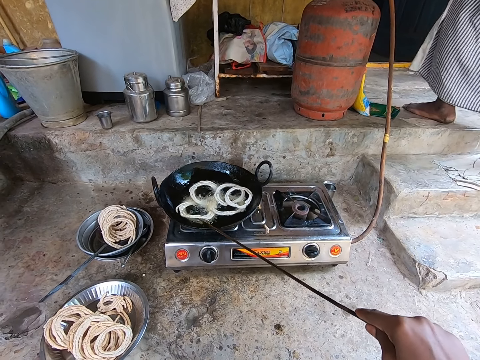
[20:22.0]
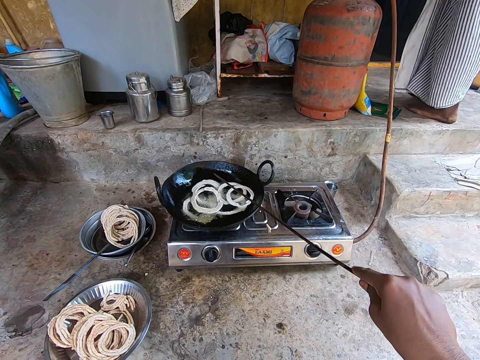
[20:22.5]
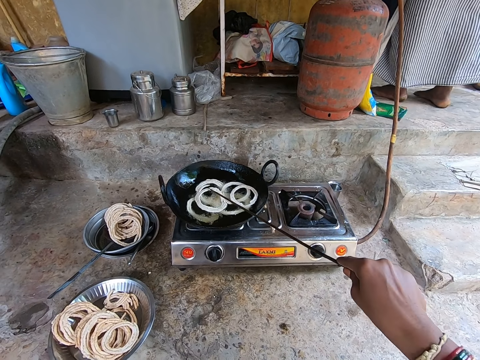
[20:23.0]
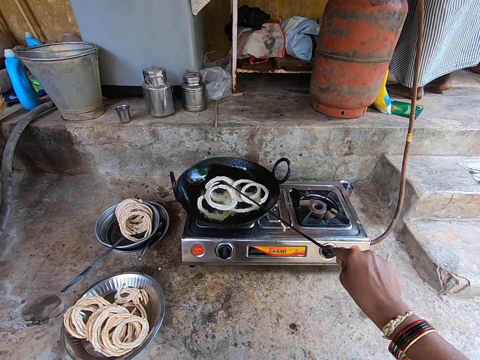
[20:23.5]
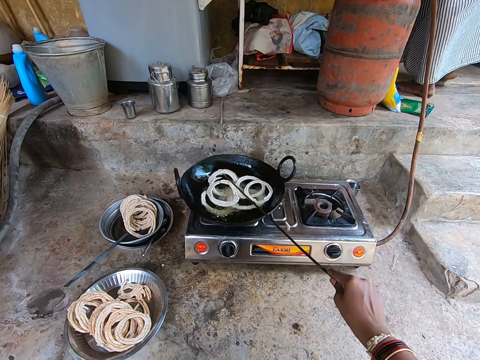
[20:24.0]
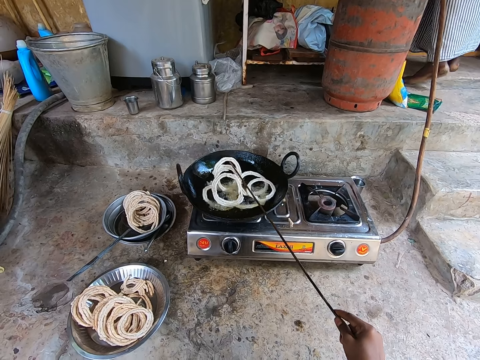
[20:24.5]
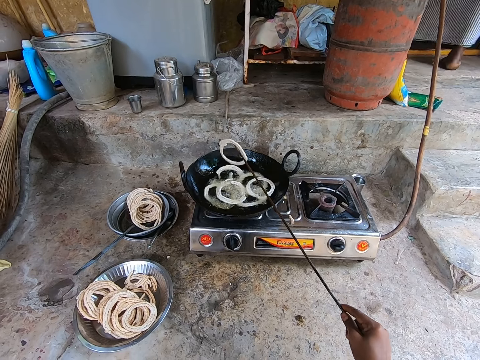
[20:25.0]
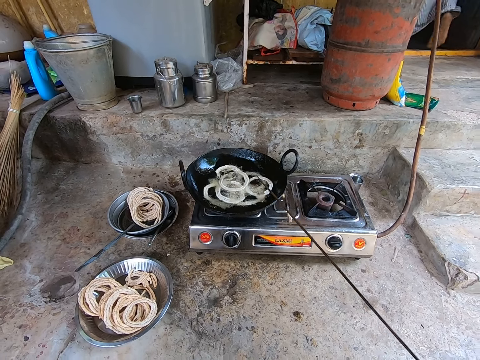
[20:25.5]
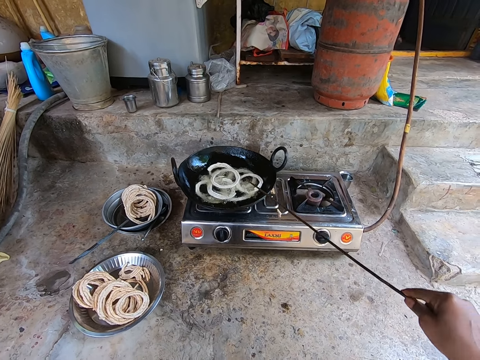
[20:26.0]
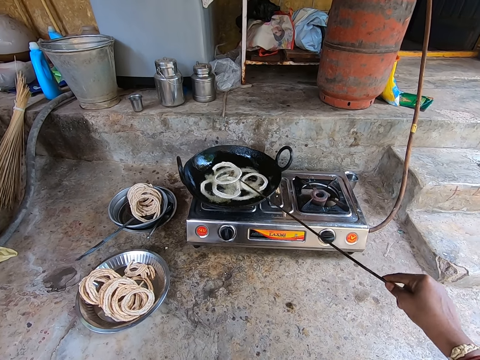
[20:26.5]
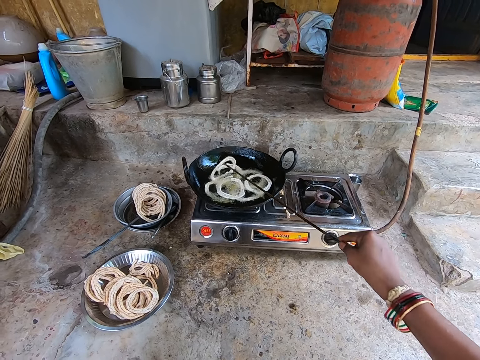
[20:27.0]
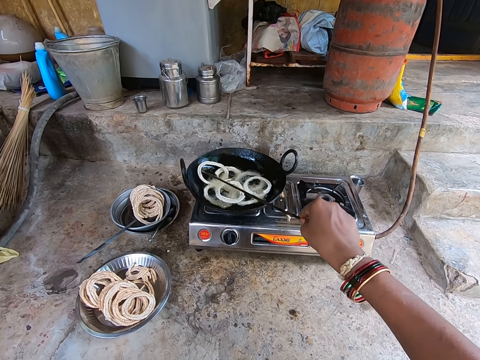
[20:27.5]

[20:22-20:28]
The camera wearer turns the murukku with a stainless achu.

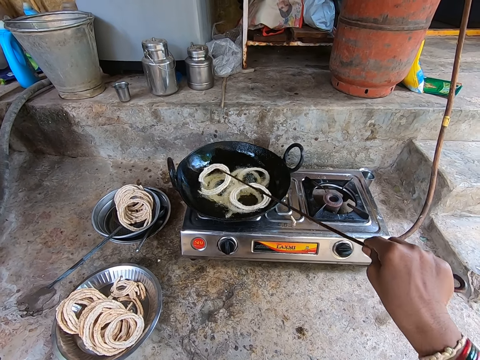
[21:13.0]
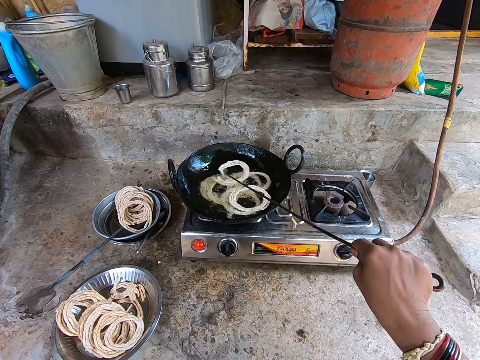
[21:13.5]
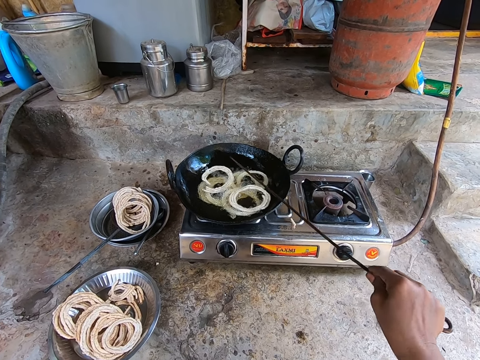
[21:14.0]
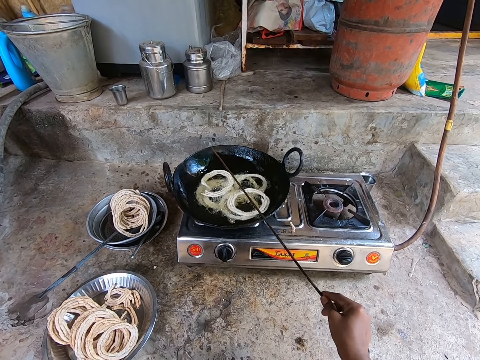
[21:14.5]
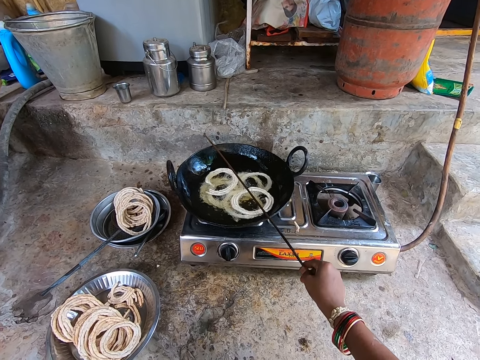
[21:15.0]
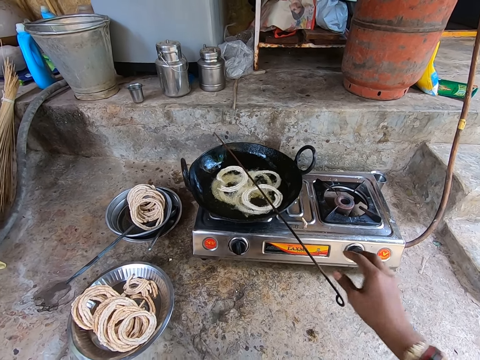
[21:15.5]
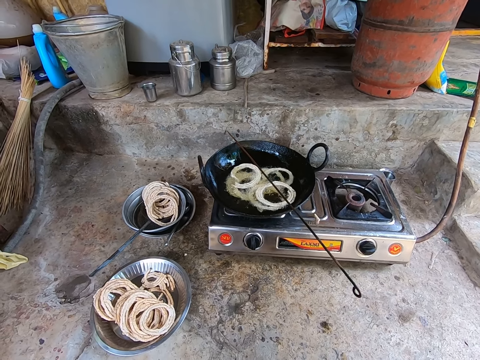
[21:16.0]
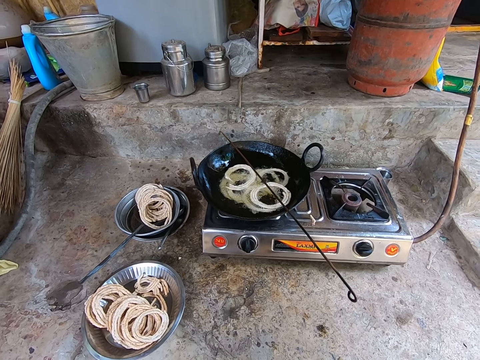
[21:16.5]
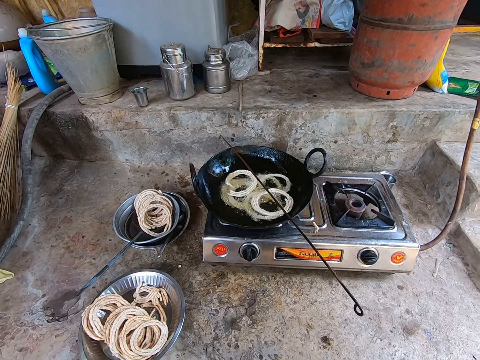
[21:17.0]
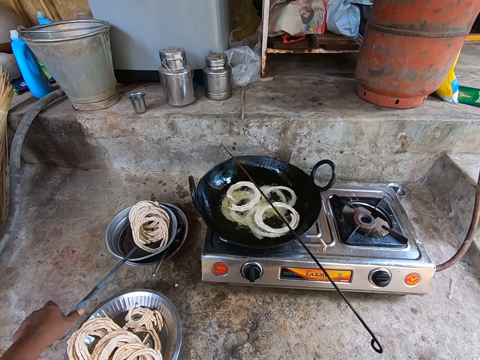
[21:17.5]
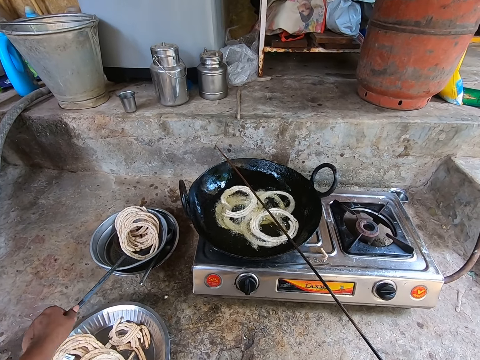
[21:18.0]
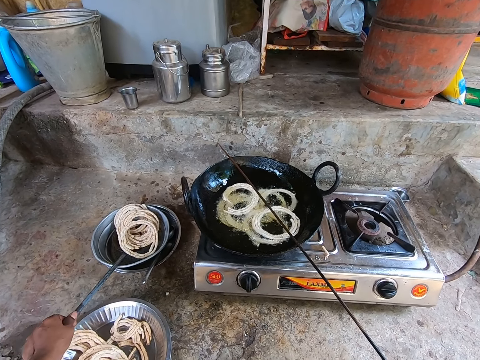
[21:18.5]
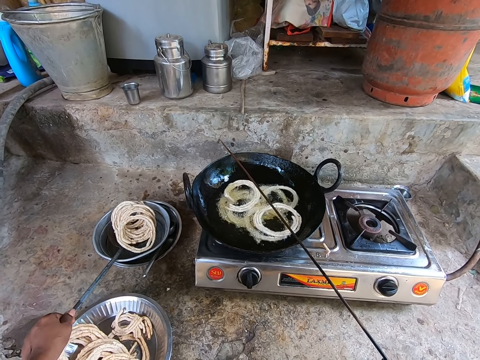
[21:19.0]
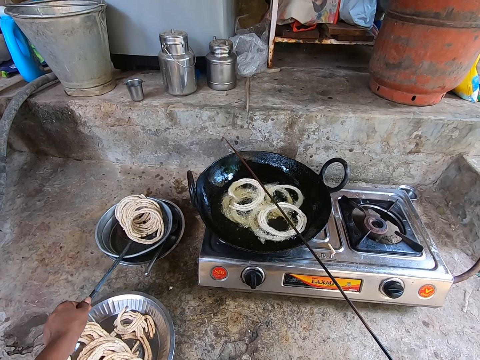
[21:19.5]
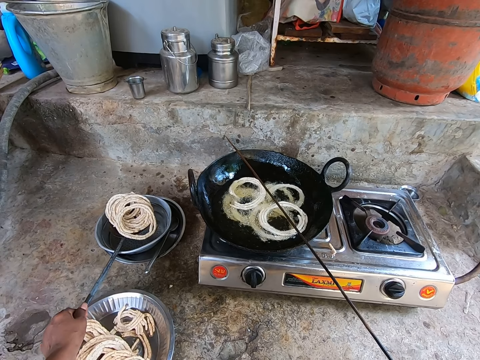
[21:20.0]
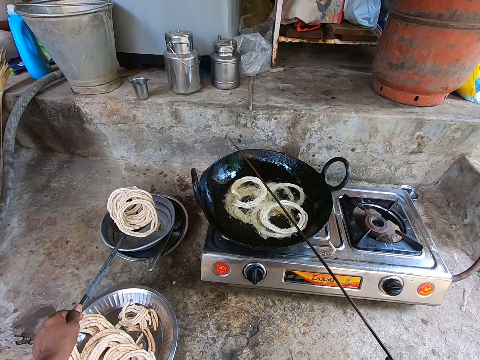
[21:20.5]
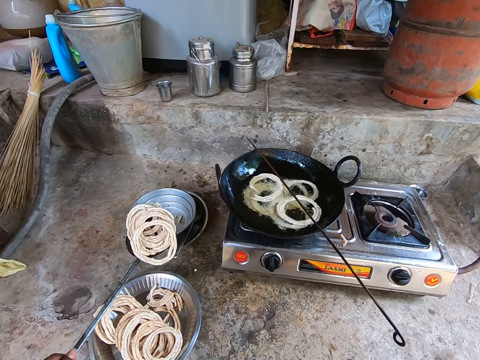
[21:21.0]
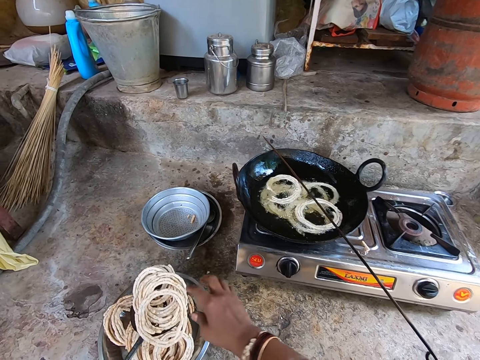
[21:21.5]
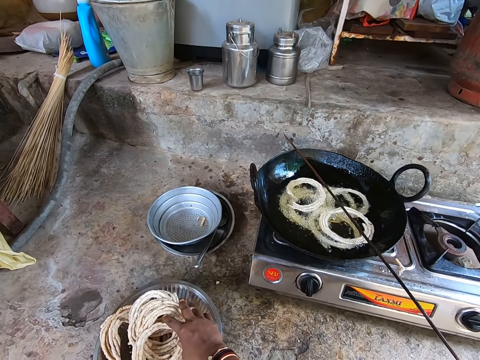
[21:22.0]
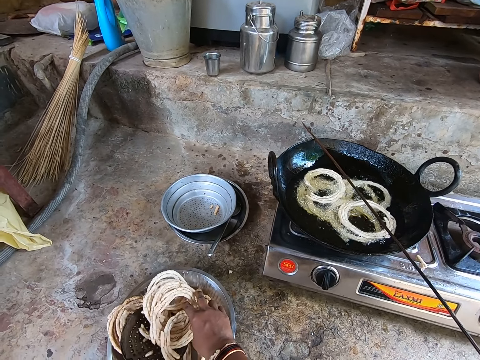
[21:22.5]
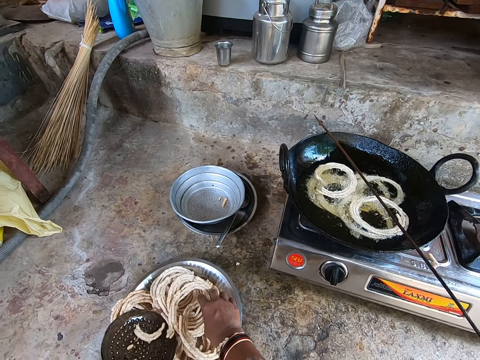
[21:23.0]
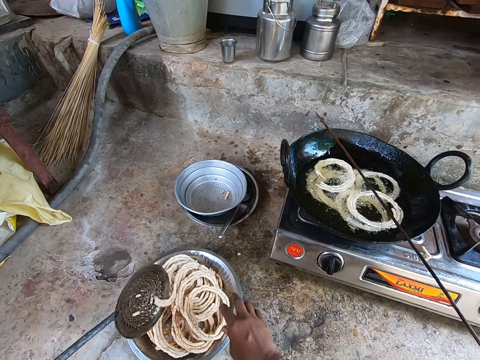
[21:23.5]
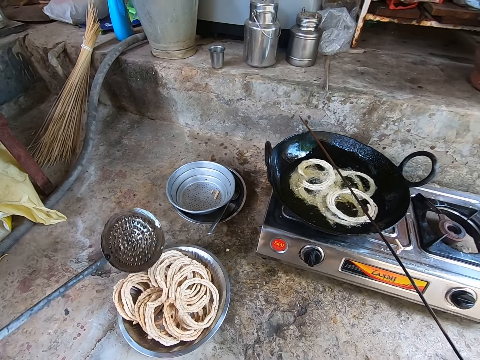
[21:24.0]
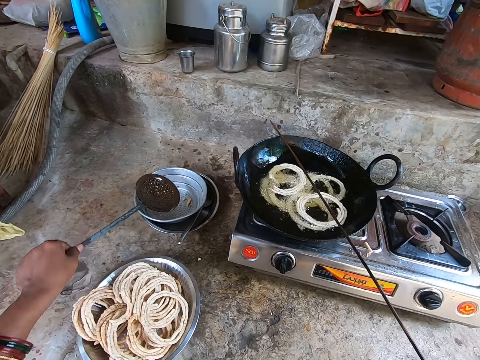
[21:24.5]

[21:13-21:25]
The camera wearer puts the stainless achu on top of a deep frying pan. They look around. They lift the murukku with a stainless skimmer. They put the murukku in a bowl.

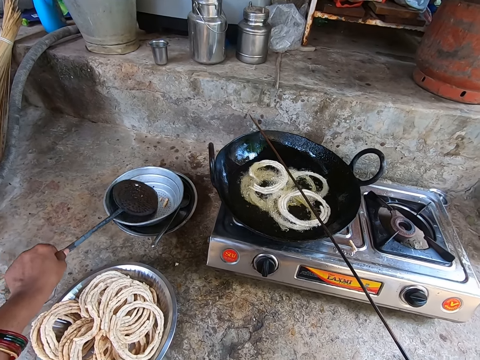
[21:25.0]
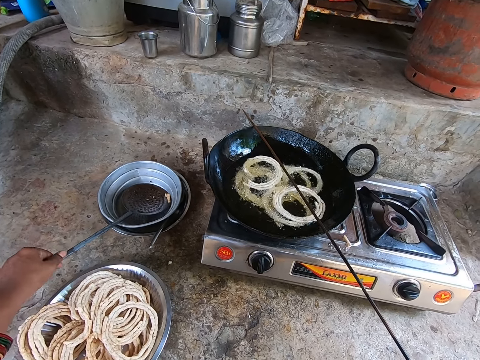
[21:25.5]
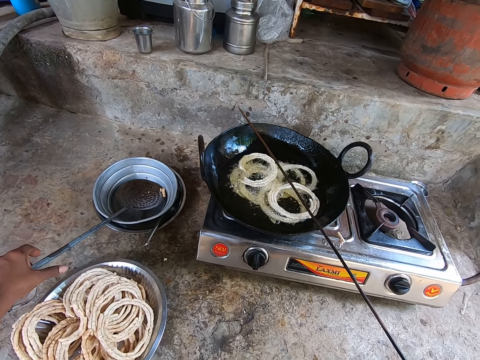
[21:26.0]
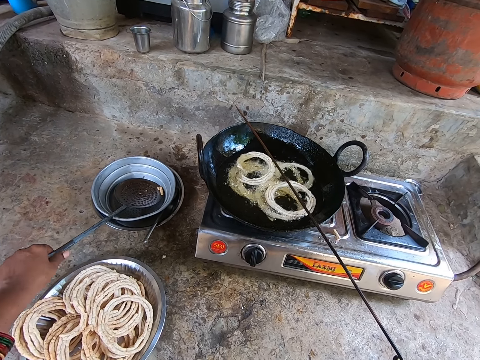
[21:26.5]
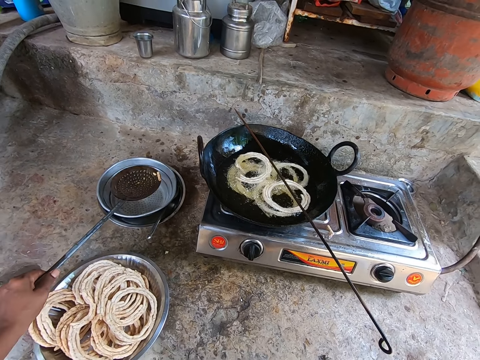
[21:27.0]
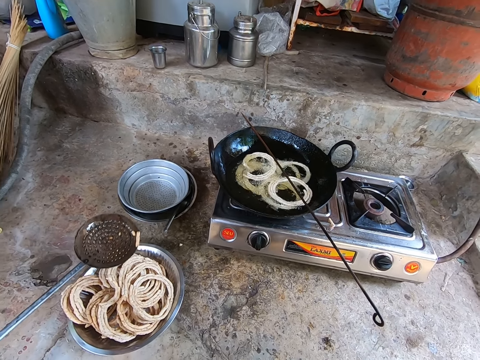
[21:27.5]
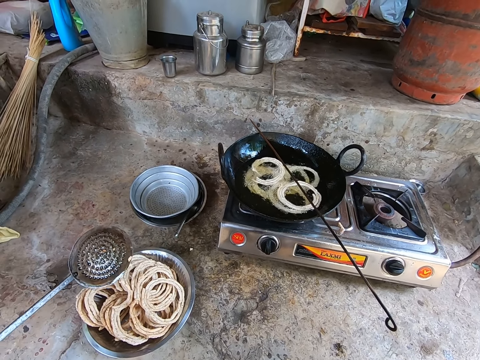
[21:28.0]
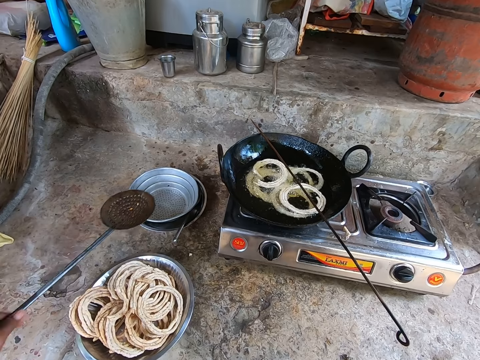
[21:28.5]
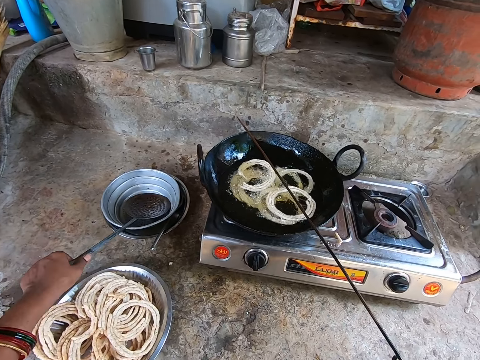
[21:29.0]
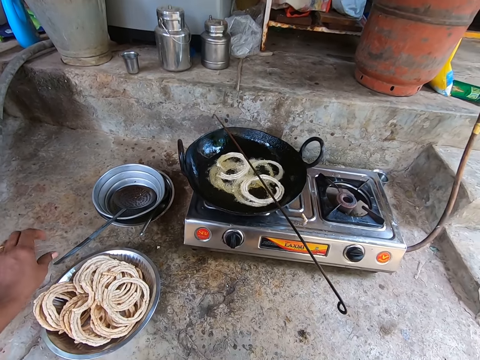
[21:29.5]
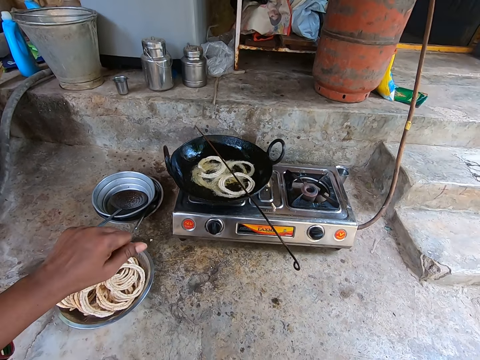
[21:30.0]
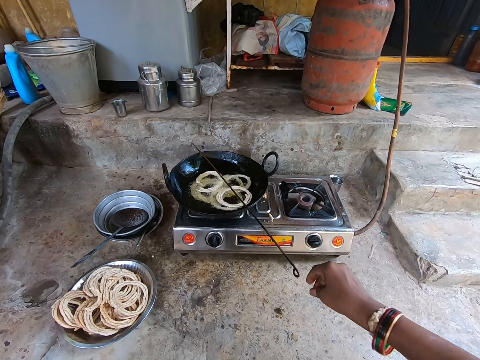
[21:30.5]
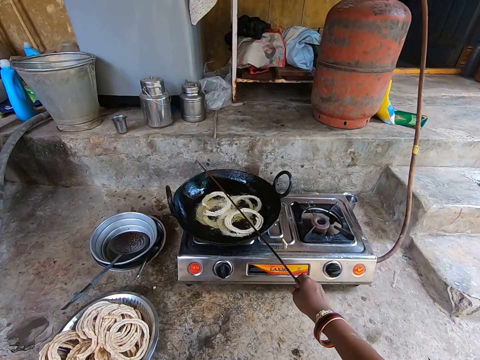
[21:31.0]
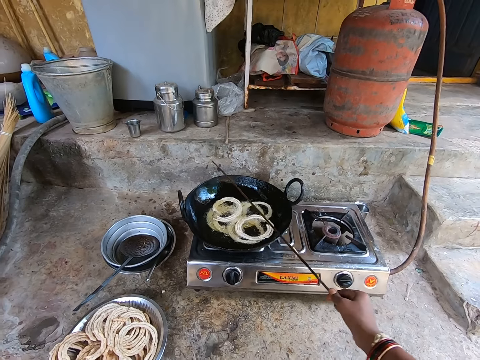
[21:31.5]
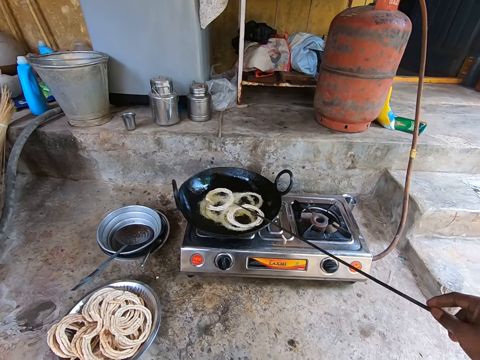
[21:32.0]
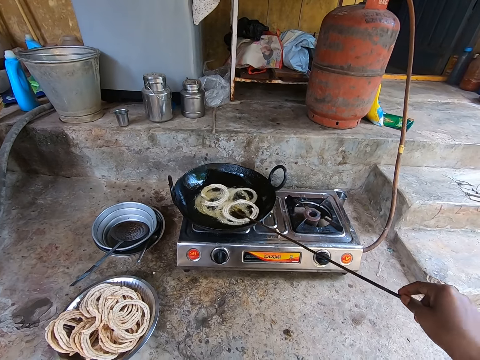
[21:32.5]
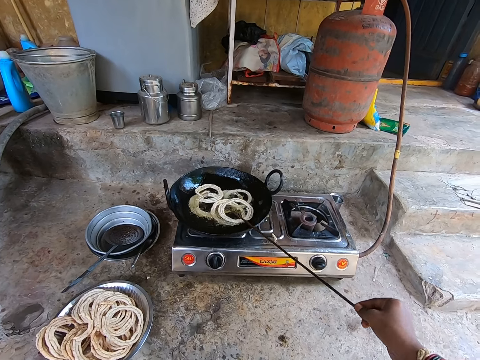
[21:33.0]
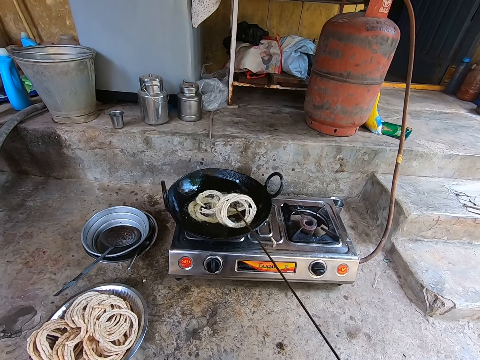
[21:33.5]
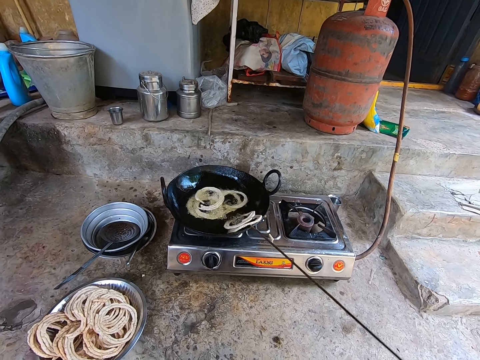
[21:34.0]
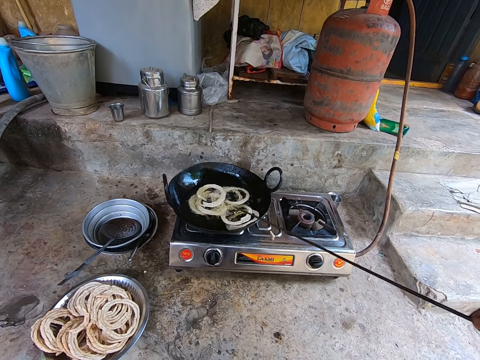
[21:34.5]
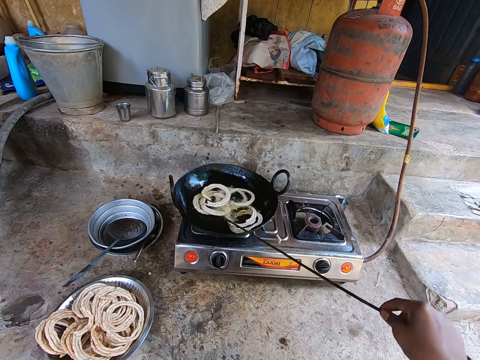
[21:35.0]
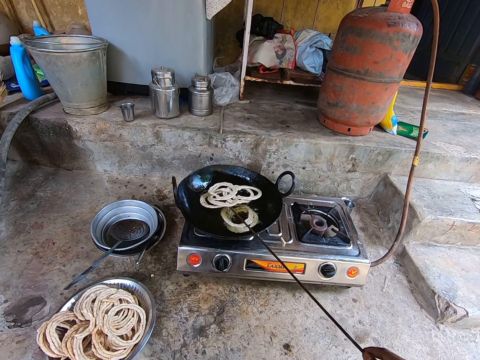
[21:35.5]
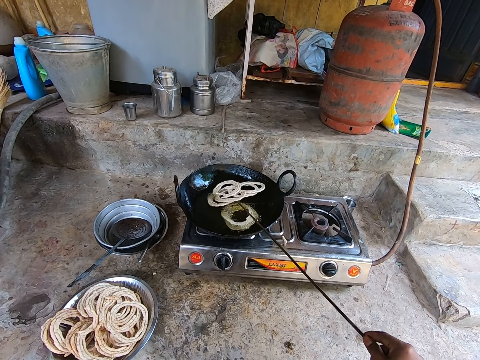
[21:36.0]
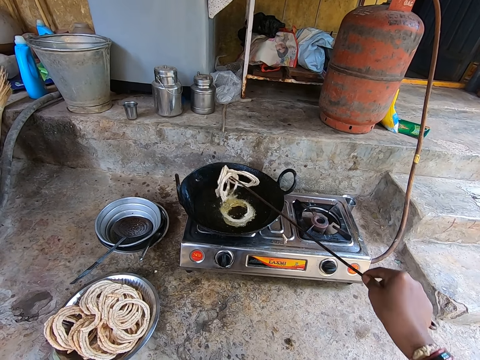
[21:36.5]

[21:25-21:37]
The camera wearer puts the stainless skimmer in a bowl. They scoop the dough ring. They pick up the stainless skimmer. They put the murukku in the bowl. They put the stainless skimmer in the bowl. They pick up the stainless achu. They turn the murukku in the cooking oil with the stainless achu.
